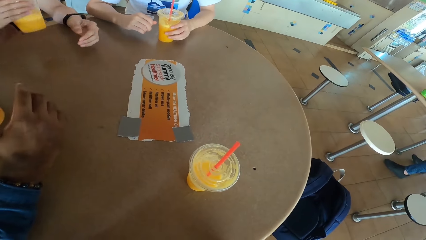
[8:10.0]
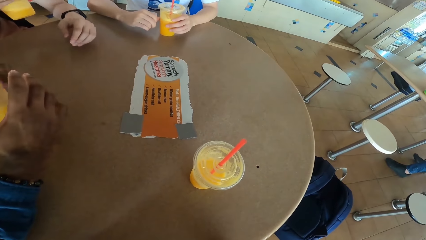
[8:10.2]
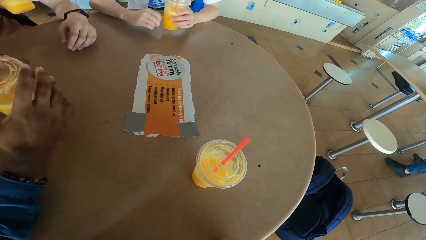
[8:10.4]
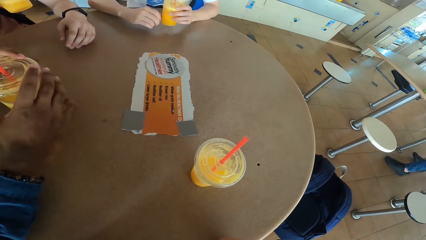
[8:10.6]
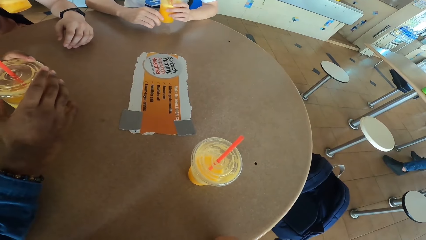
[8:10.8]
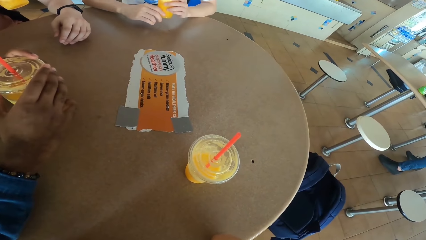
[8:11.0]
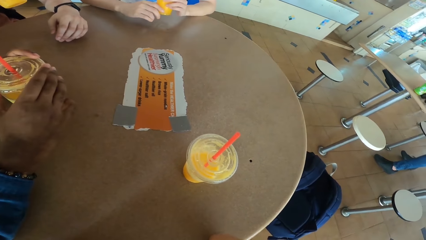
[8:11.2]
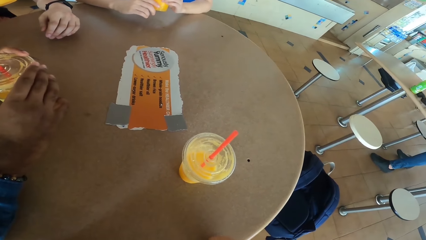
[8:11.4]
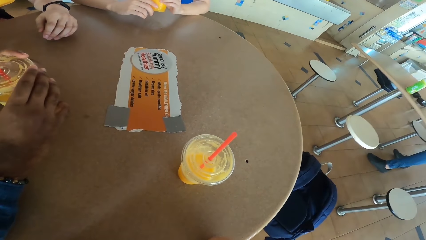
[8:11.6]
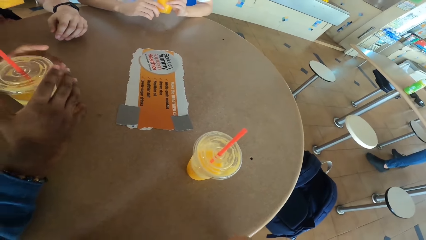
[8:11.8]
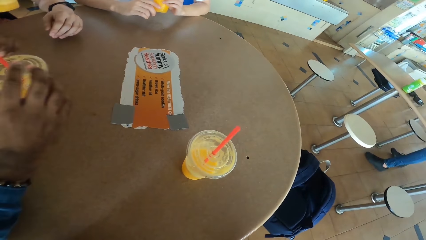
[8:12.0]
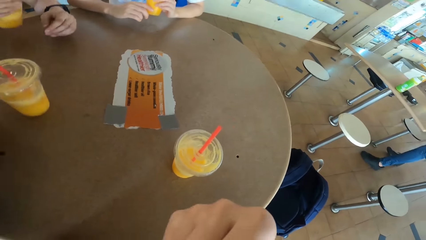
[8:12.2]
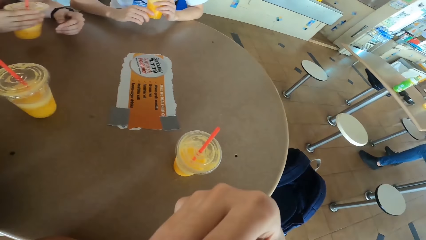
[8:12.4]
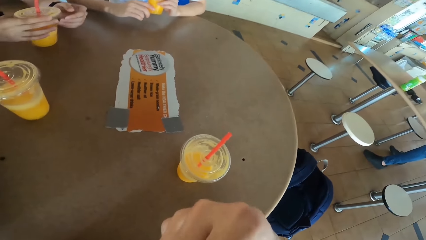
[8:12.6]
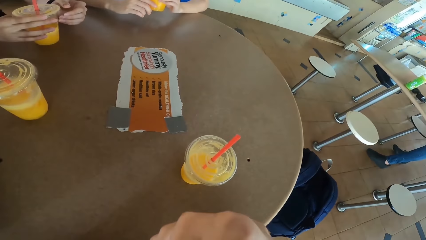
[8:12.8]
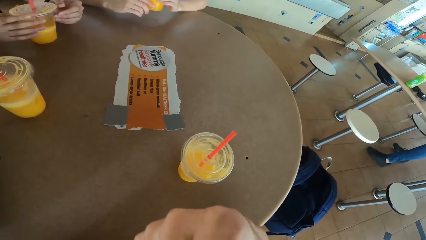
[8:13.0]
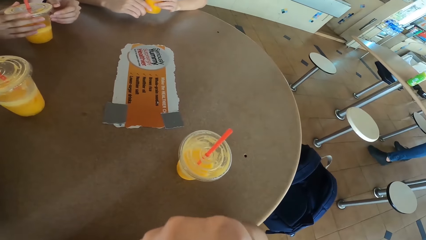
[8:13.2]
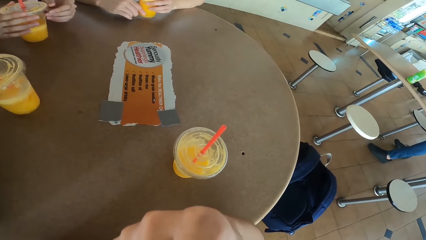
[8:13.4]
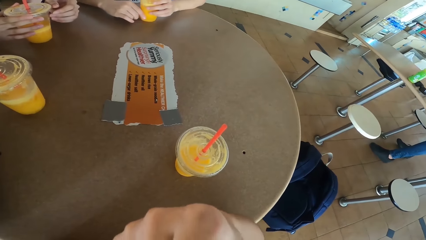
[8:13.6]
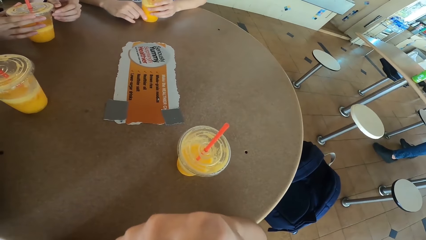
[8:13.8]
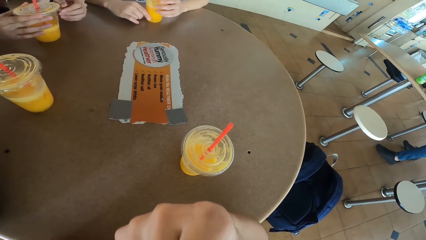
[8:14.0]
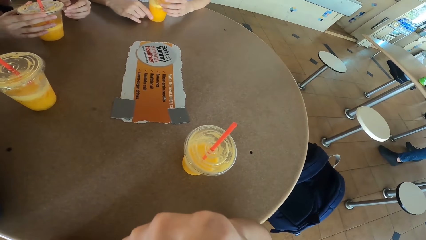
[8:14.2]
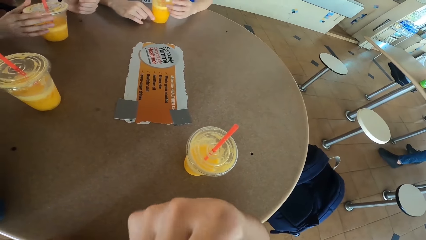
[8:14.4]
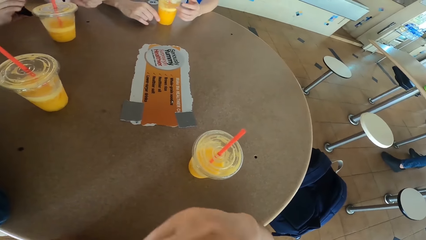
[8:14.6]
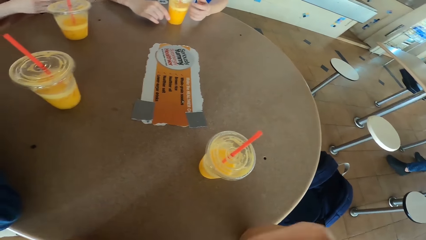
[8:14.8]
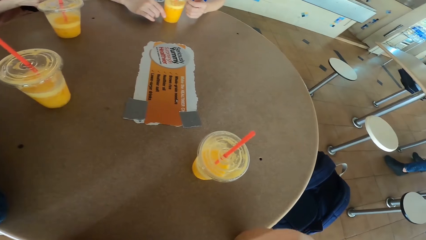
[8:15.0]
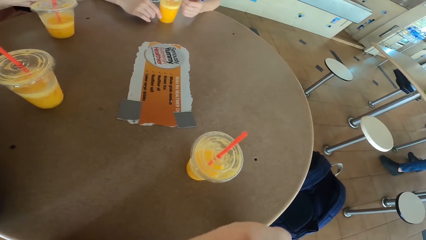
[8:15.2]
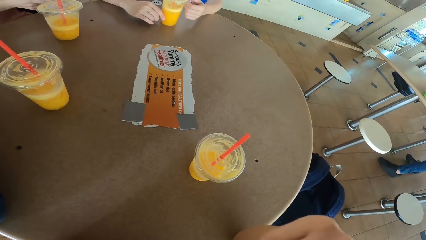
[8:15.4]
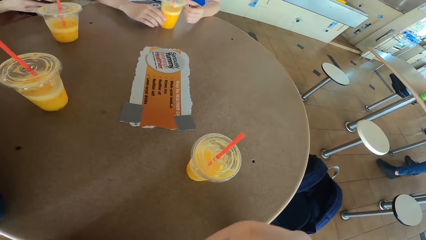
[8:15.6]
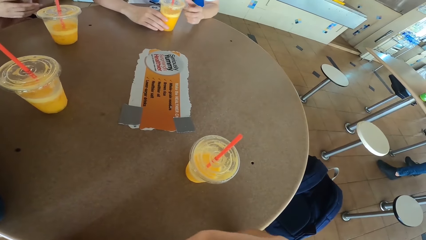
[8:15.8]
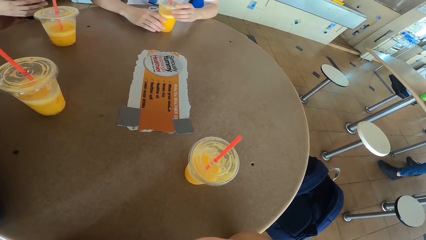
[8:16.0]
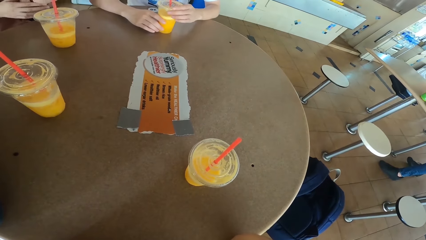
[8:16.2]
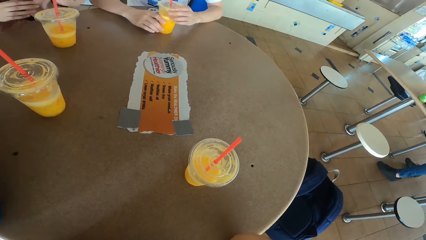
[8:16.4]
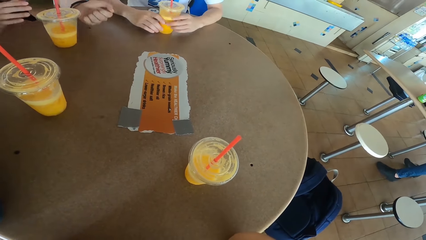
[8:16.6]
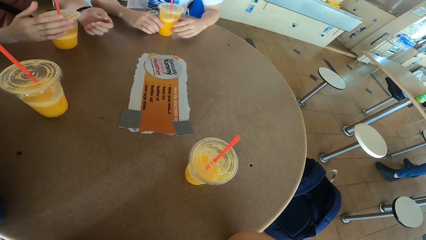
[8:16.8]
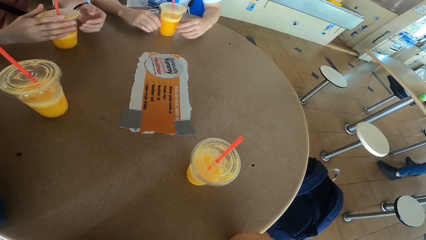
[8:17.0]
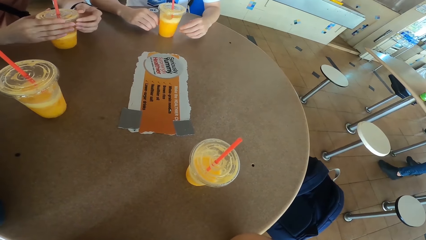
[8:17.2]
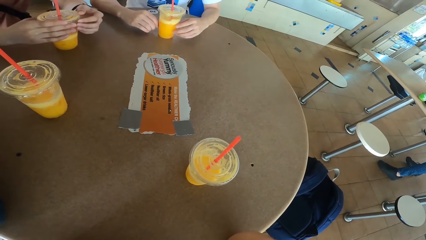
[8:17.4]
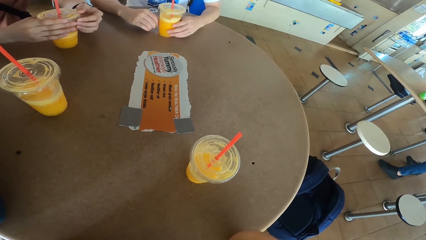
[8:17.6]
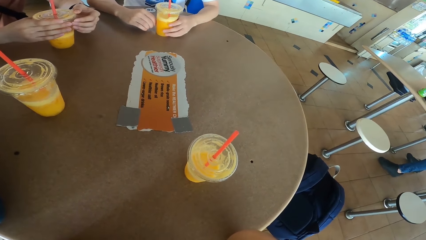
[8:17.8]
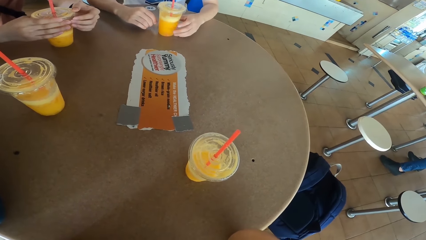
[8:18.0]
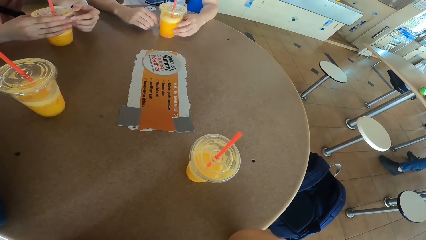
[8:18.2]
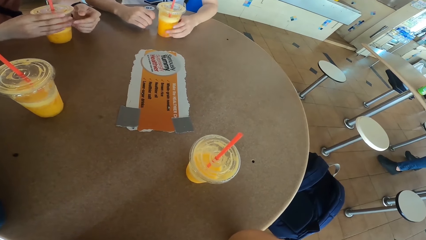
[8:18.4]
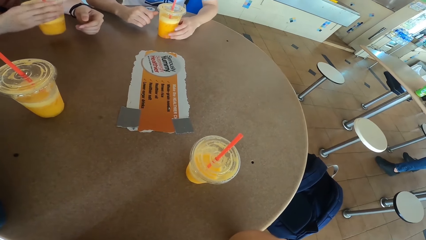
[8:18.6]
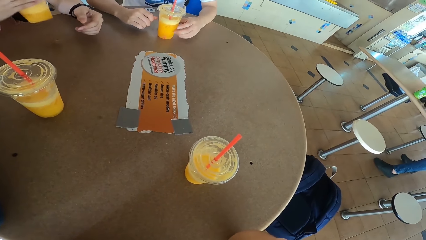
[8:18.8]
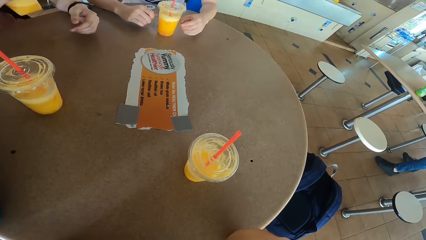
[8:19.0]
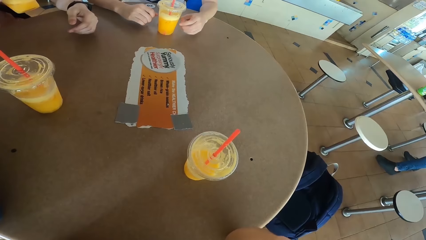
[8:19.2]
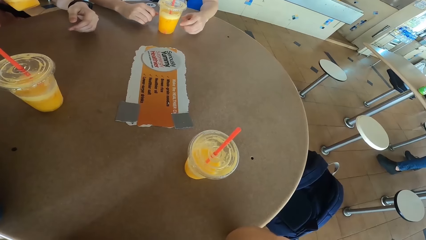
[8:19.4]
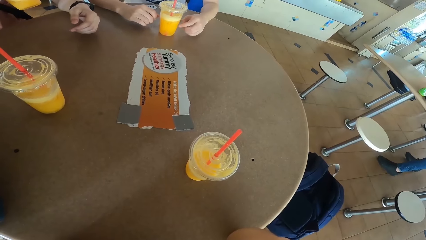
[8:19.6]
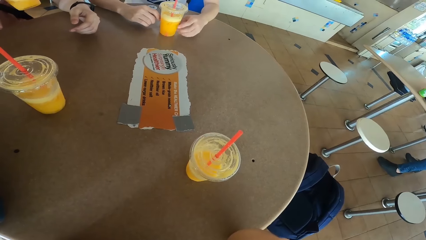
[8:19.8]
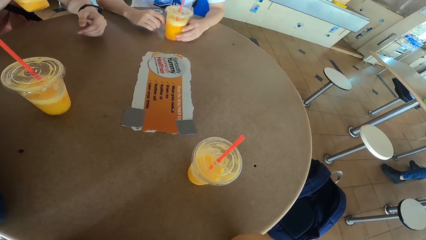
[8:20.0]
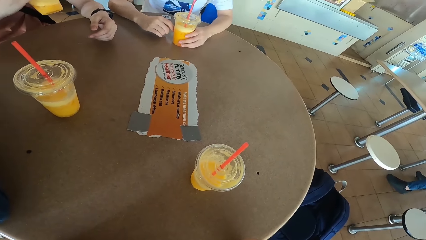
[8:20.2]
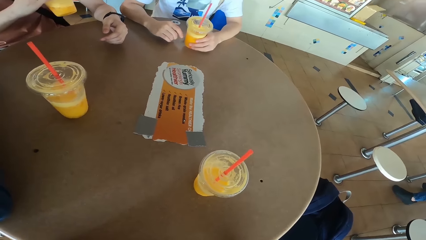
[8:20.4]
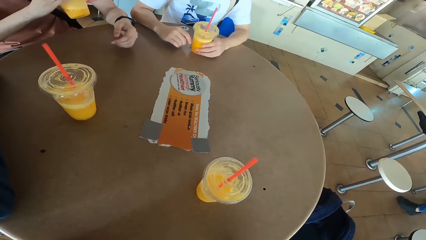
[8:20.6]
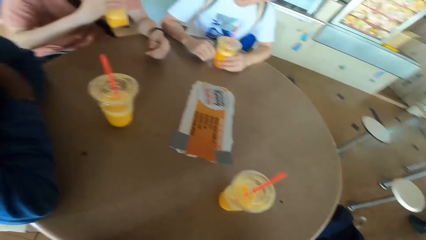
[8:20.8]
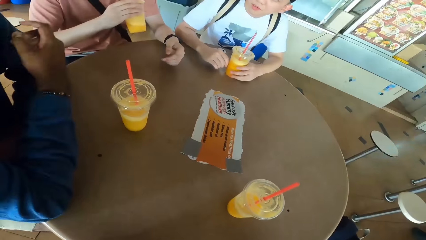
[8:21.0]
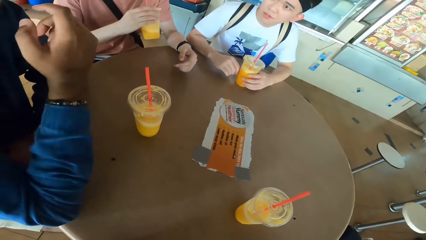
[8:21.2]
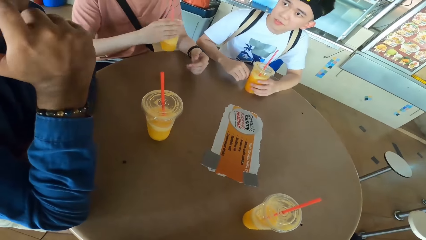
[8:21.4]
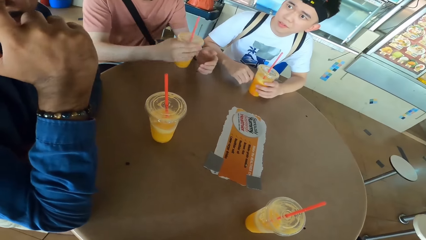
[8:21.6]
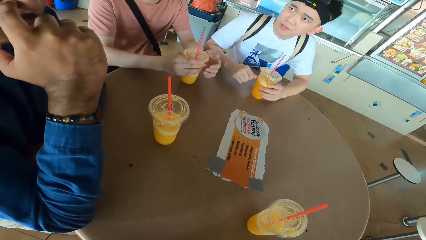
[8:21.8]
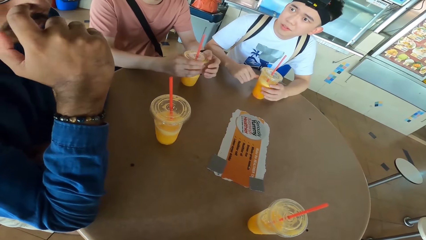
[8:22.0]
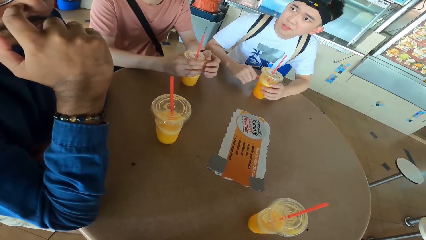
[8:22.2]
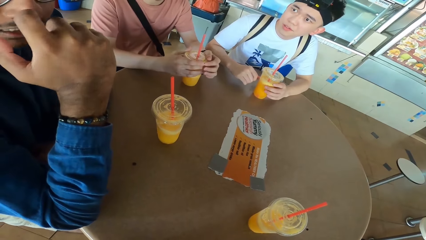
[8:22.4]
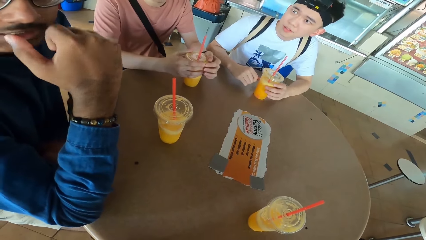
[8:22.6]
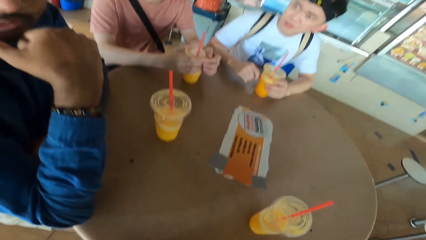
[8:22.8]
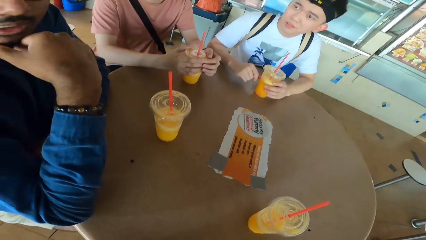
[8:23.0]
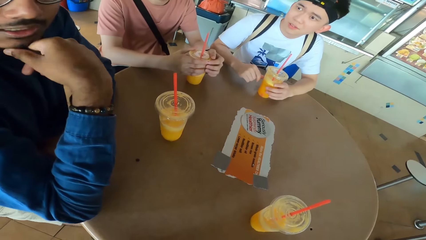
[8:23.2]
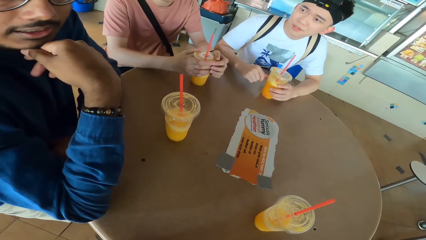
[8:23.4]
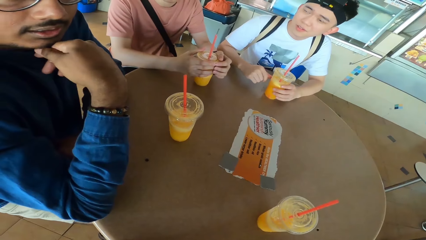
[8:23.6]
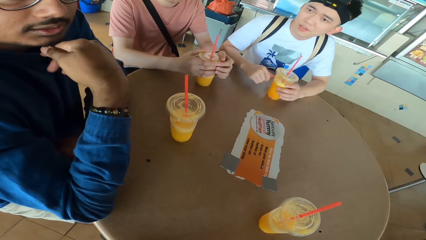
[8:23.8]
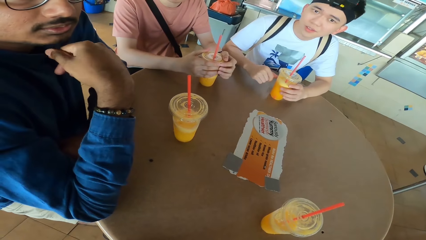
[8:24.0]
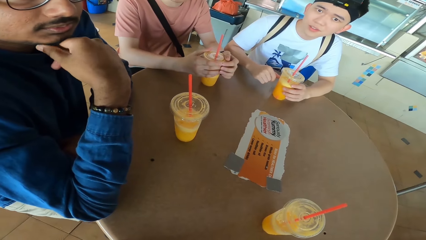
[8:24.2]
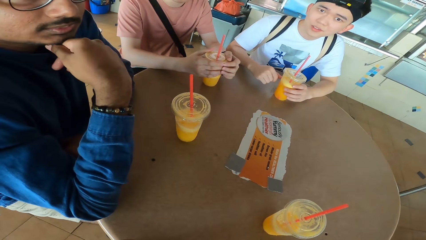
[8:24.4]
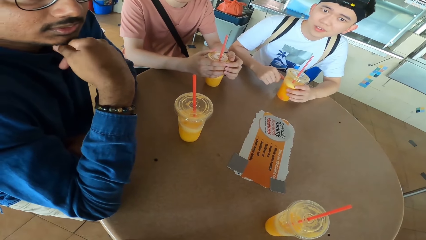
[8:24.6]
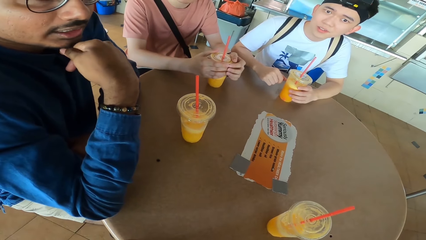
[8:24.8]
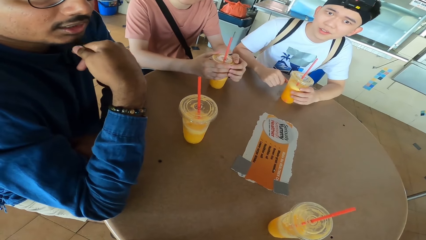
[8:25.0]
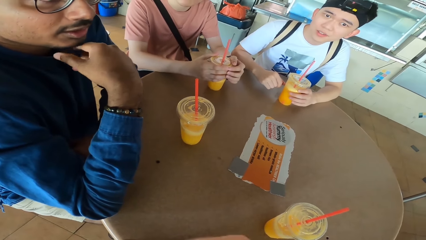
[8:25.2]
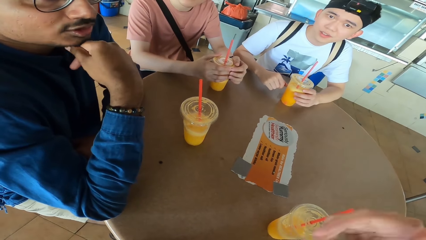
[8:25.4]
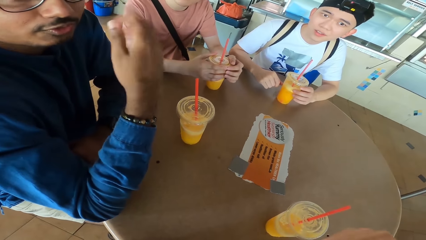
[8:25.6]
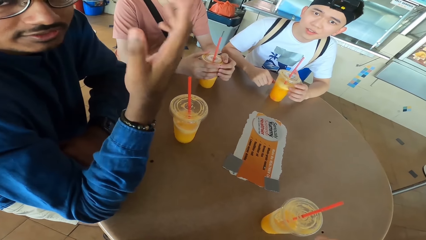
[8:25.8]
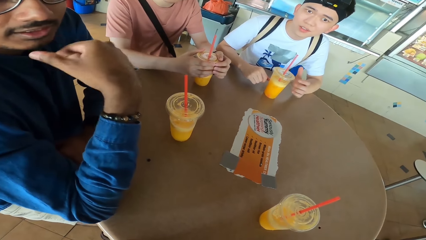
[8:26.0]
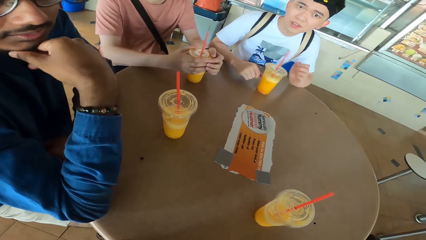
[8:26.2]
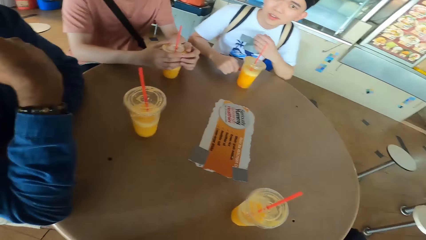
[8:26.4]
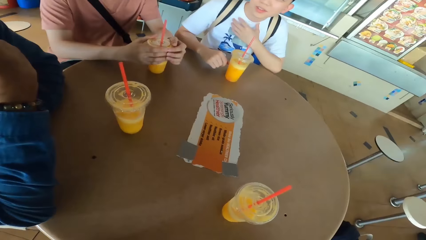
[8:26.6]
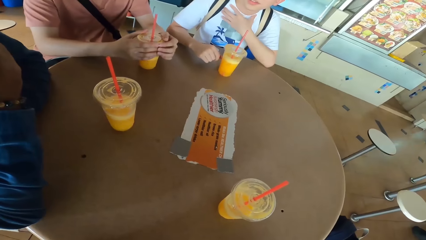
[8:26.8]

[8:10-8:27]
A man picks a juice can or tumbler from the table. Another man places a juice can on the table. The first man sips juice from the can. A third man picks a juice can from the table and sips juice from the can. The first man places the juice can on the table. The third man places the juice can on the table. The first man holds the tumbler, picks the juice can from the table, and sips juice from the can. The second man converses with the rest. The first man places the juice can on the table. The second man converses with the camera wearer. The camera wearer responds to the second man.
